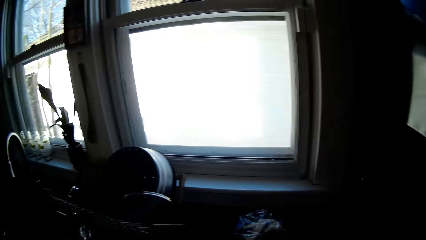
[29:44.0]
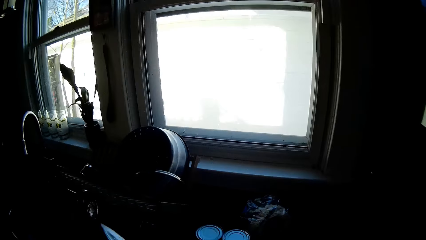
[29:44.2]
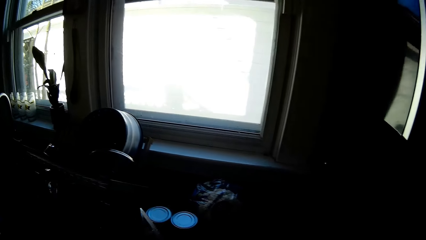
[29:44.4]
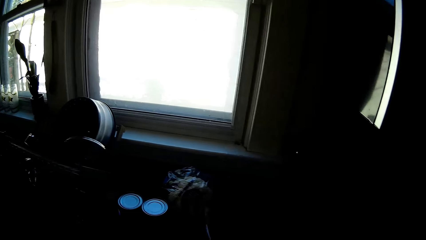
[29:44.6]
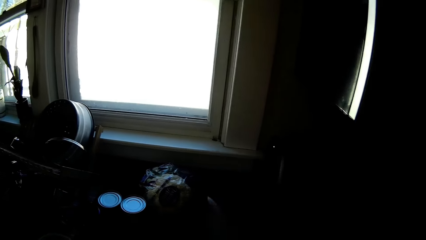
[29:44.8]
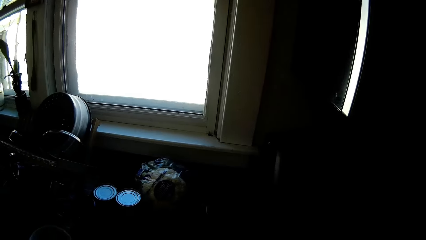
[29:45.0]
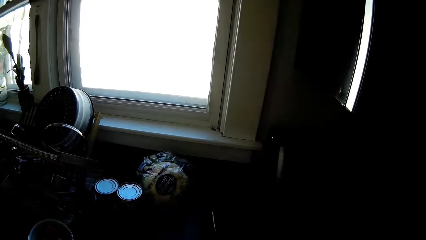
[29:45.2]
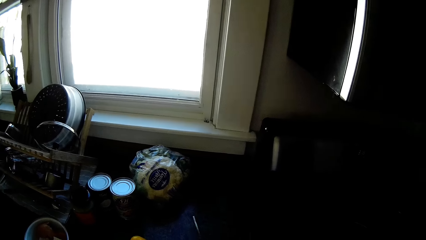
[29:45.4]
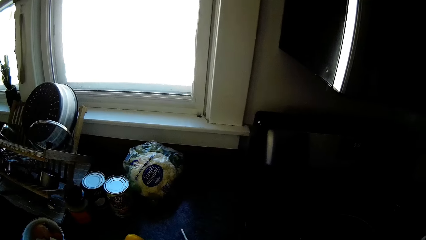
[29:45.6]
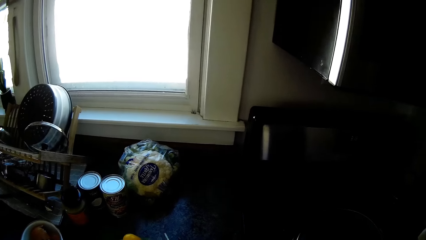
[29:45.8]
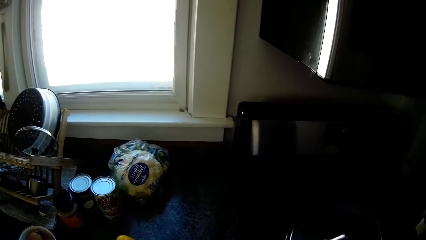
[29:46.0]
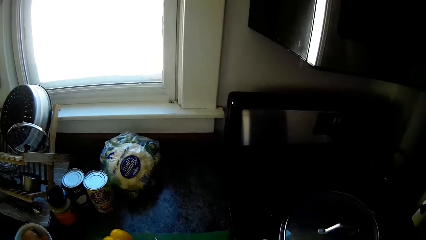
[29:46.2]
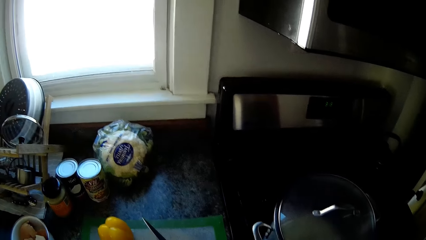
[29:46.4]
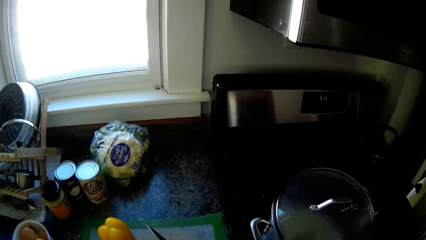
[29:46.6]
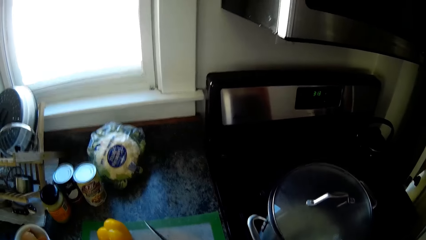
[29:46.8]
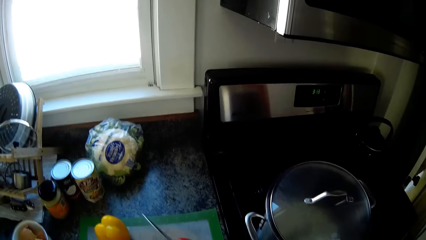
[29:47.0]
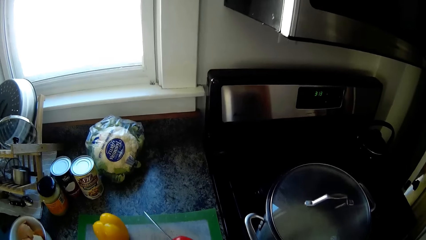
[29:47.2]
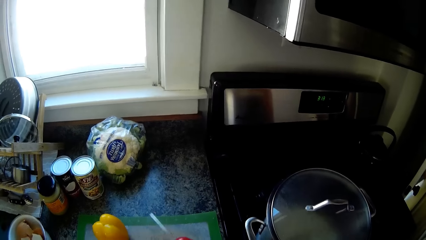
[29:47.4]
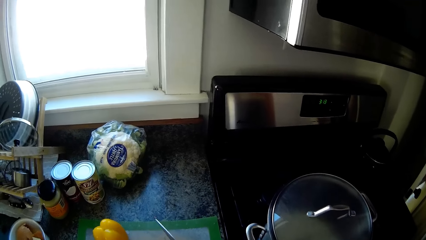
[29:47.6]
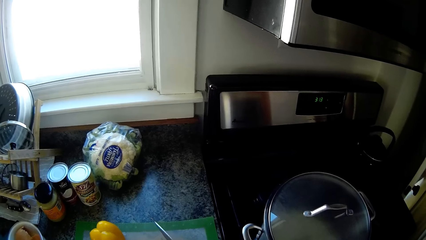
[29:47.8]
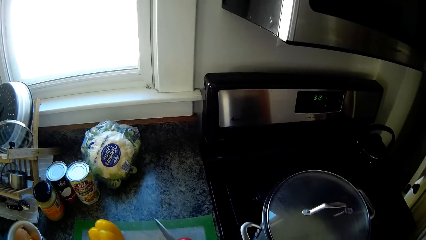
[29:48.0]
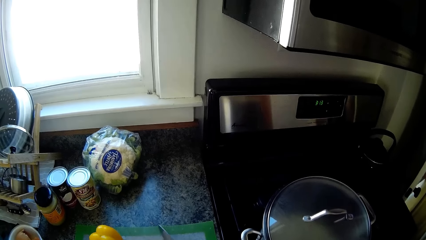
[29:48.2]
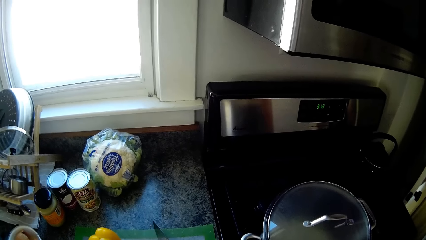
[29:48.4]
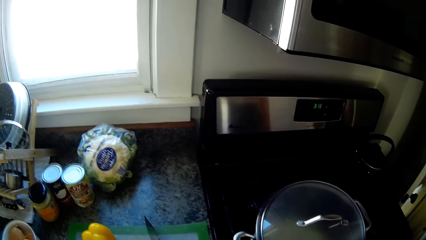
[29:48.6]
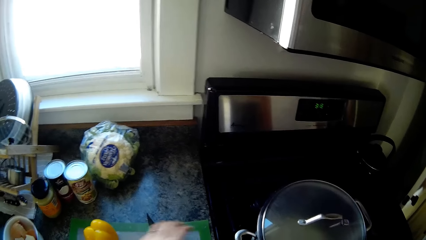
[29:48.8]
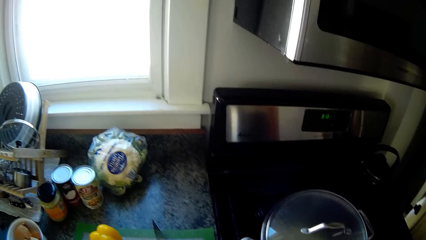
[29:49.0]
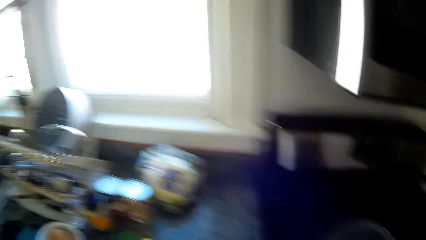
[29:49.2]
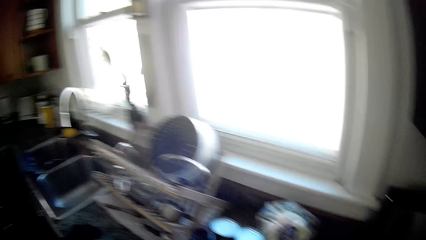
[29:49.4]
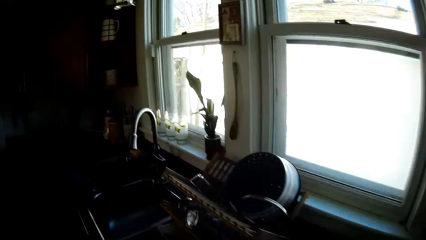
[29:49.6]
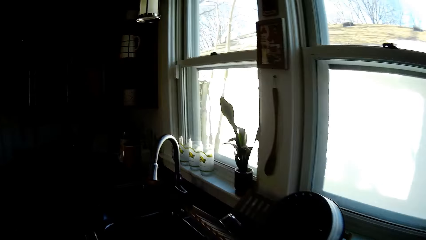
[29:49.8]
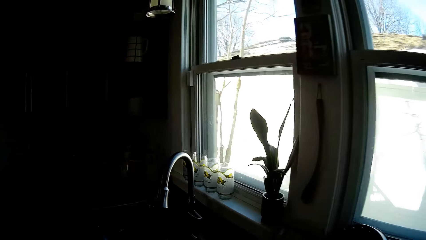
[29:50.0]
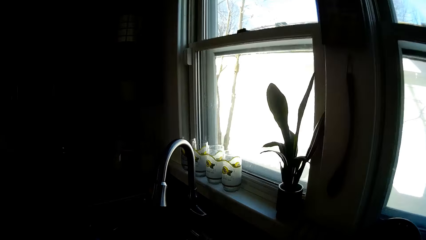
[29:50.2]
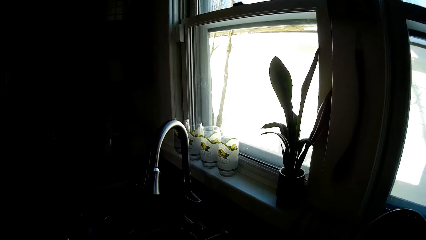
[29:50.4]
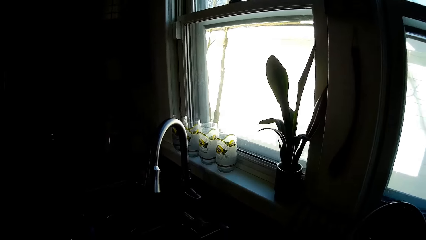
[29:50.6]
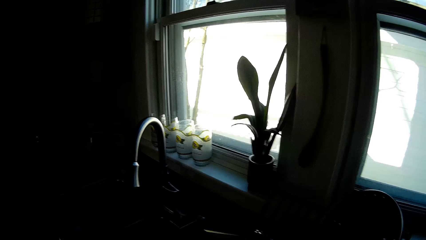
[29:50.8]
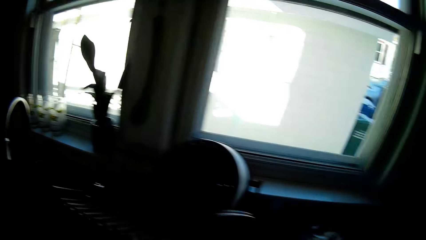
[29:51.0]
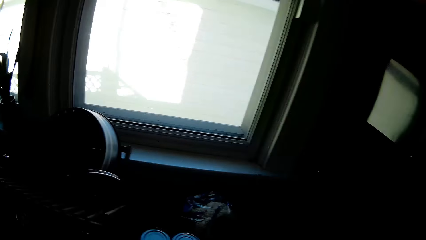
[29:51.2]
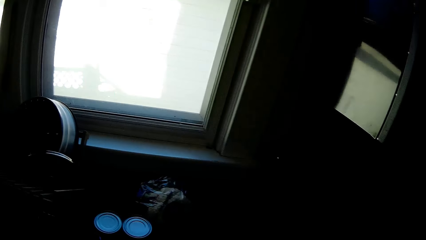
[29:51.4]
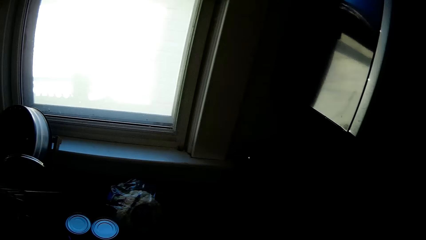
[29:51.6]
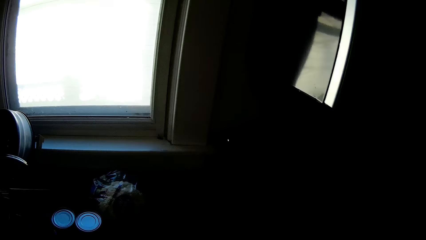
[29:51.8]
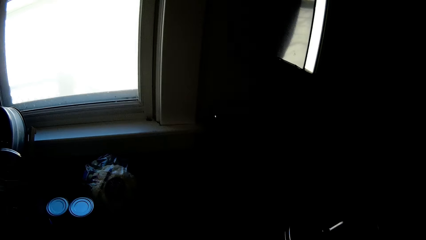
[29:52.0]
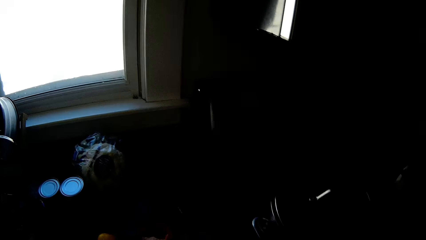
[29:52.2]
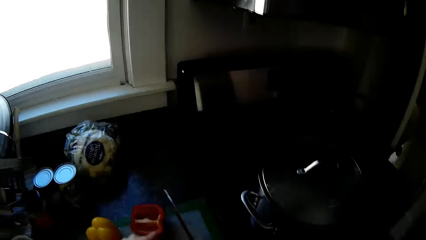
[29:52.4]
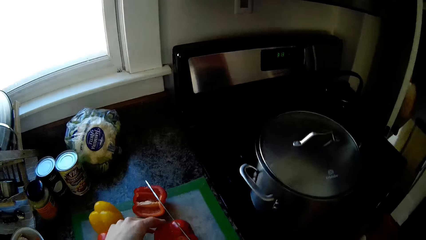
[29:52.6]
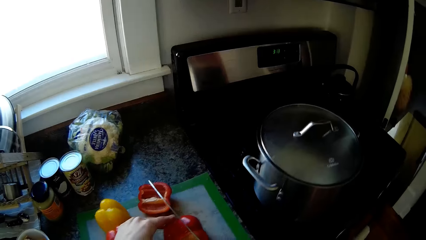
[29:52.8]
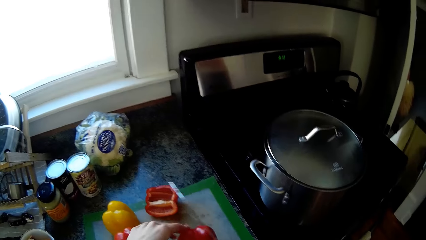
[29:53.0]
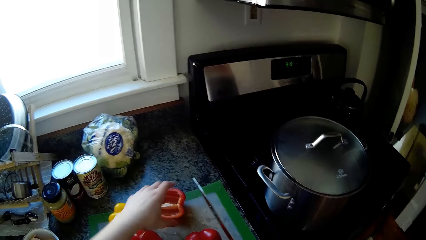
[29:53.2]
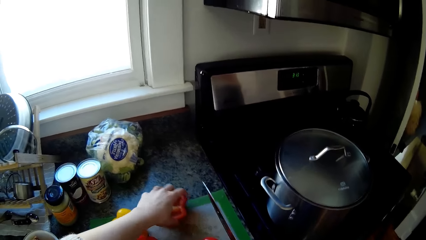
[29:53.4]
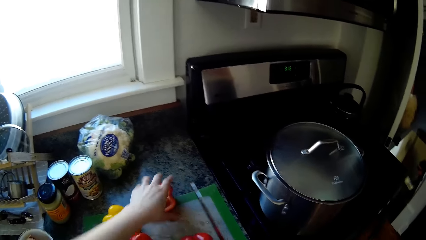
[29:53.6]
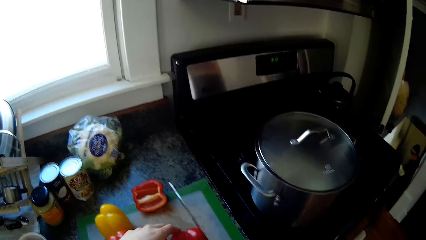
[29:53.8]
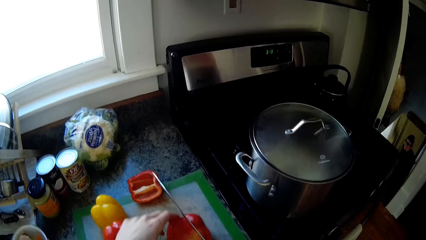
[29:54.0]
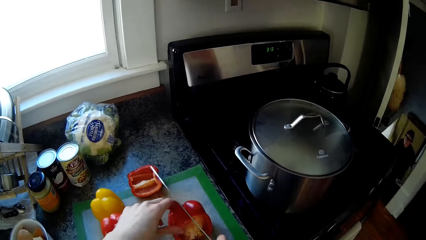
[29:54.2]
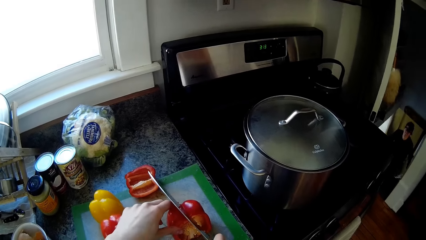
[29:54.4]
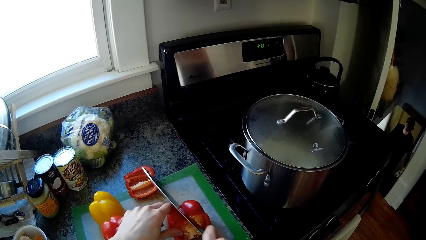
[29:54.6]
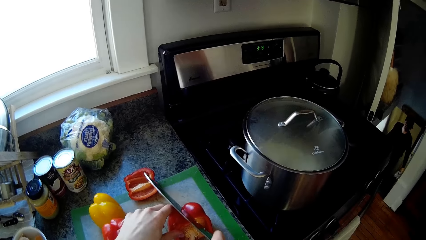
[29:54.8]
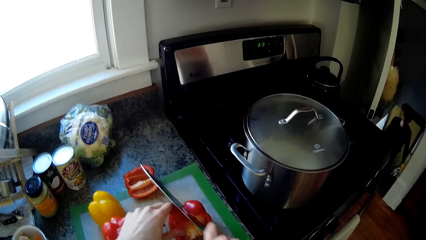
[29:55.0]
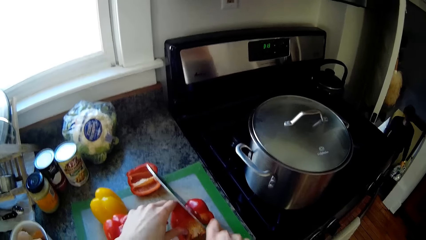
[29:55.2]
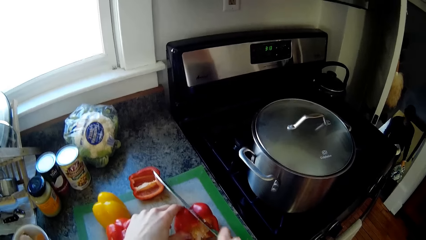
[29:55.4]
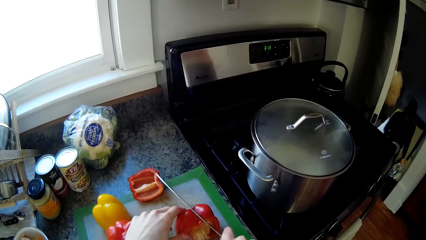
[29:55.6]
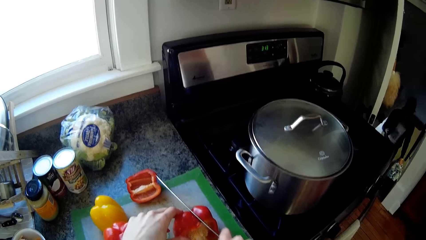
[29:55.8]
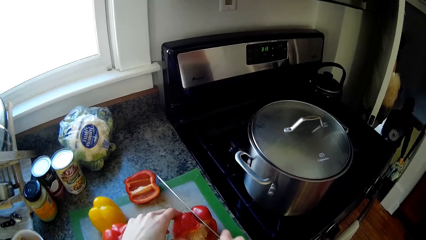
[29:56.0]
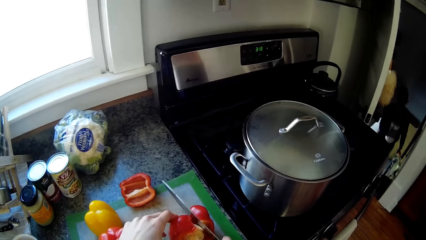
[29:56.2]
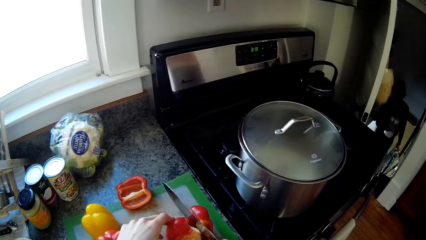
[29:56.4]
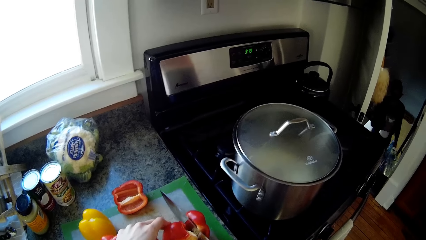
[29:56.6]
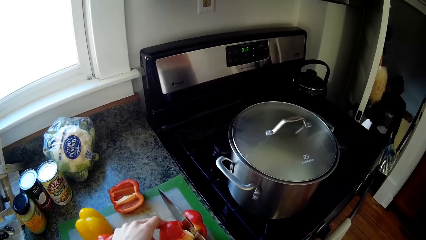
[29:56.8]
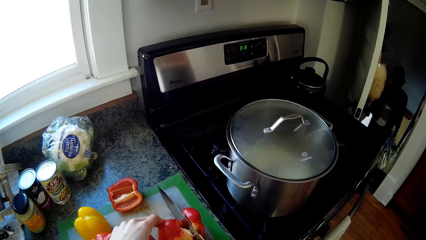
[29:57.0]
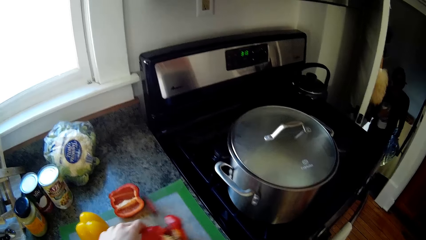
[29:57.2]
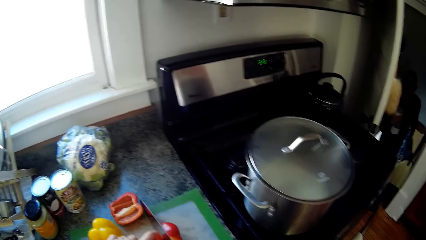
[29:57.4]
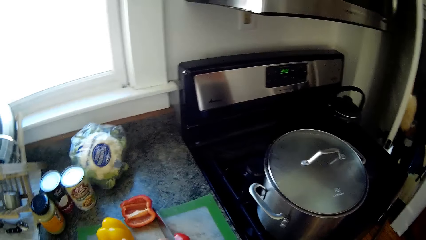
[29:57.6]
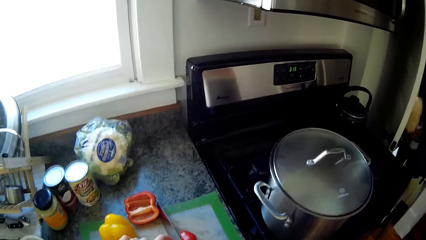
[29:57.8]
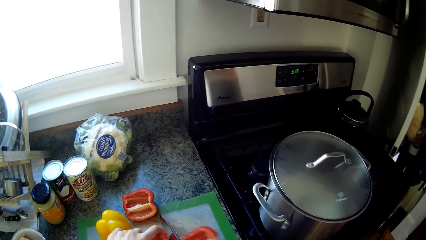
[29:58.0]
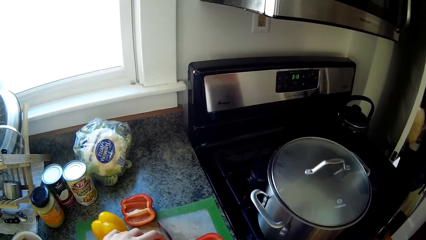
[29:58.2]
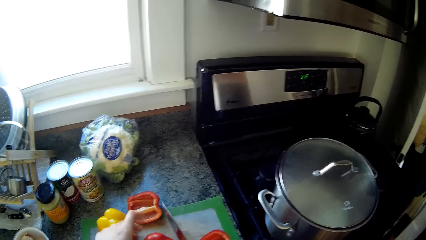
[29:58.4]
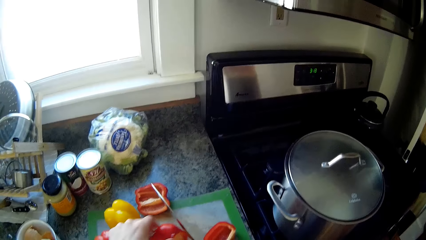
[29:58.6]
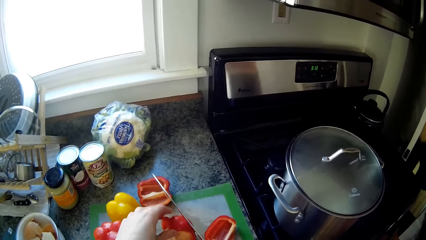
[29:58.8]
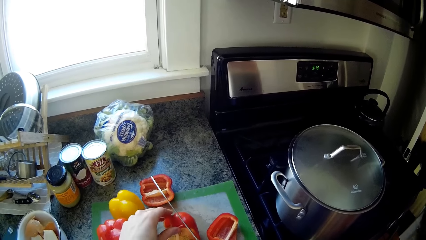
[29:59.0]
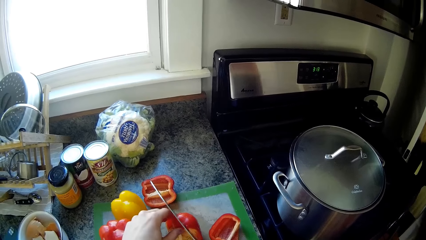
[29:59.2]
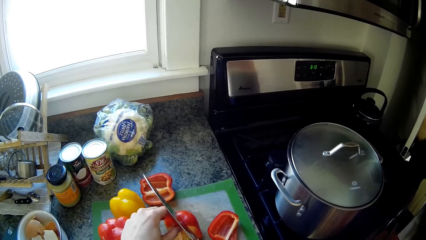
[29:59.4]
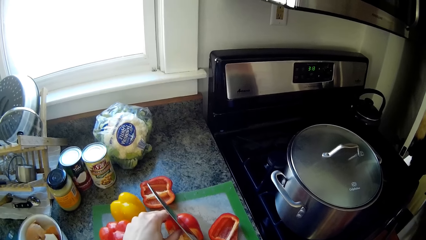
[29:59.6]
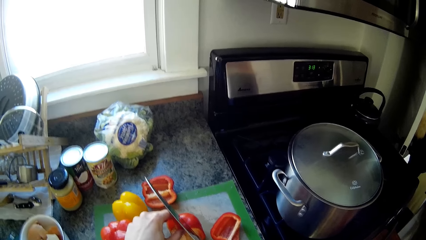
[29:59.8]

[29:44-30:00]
The camera wearer holds the knife in her right hand. She chops the bell pepper with the knife in her right hand. She moves in the room. She chops the bell pepper with the knife in her right hand, drags the bell pepper on the chopping mat and holds another piece of bell pepper. A man walks towards the camera wearer. The camera wearer cuts the bell pepper. She drags the bell pepper on the chopping mat. She cuts the bell pepper. She drags the bell pepper on the chopping mat.
